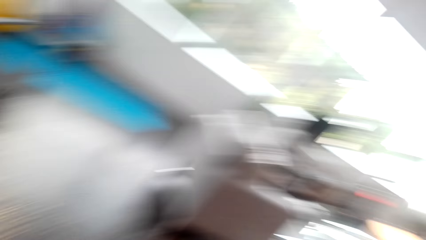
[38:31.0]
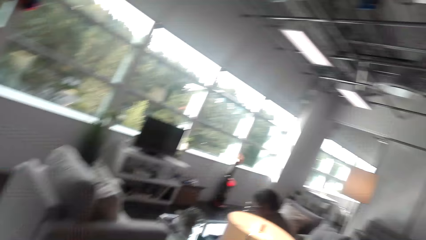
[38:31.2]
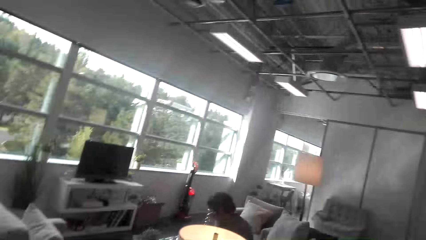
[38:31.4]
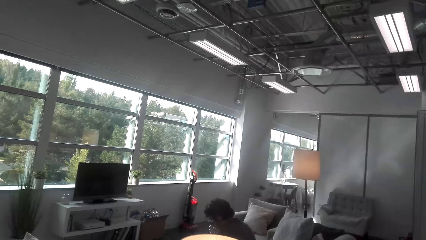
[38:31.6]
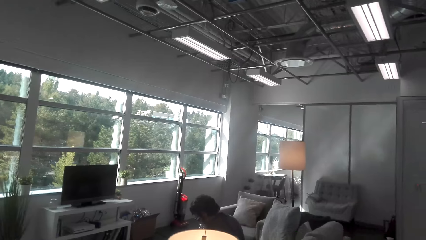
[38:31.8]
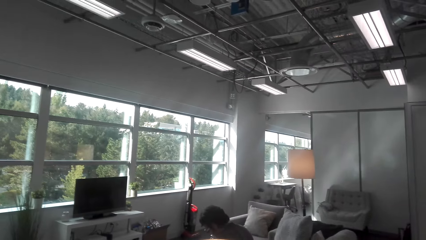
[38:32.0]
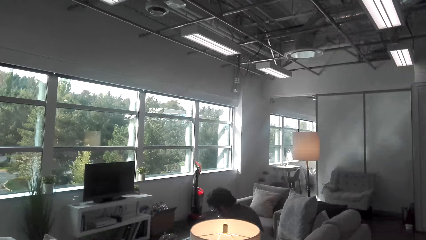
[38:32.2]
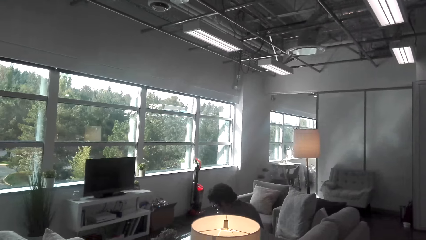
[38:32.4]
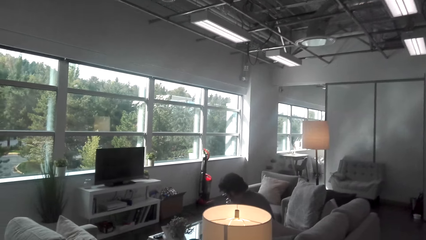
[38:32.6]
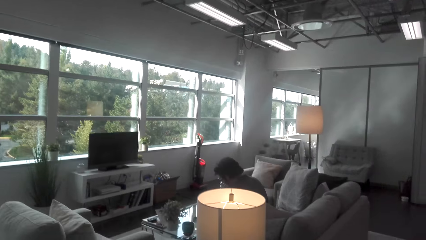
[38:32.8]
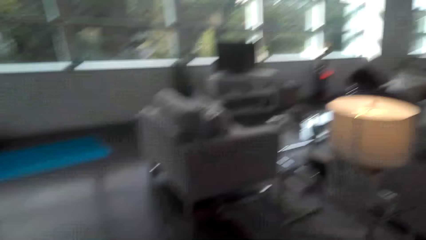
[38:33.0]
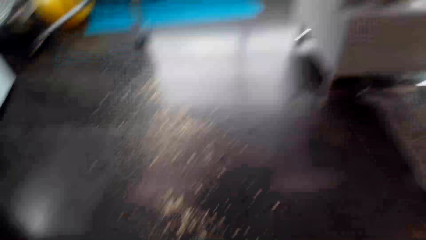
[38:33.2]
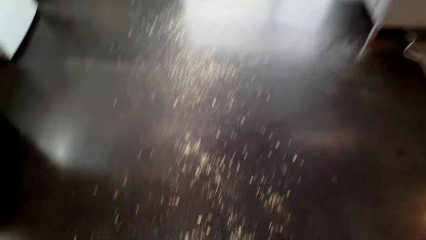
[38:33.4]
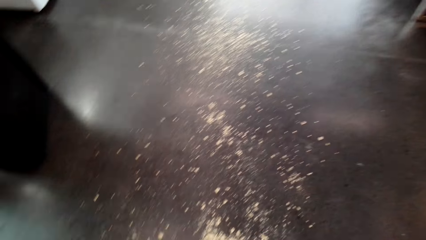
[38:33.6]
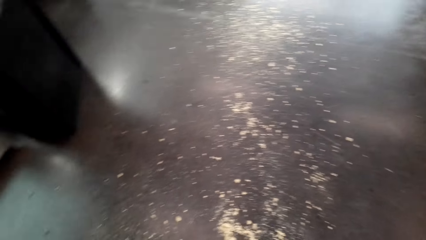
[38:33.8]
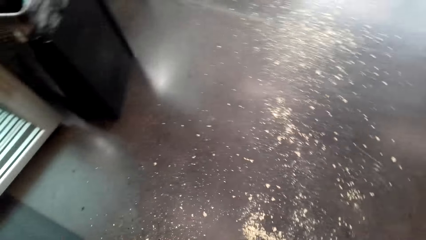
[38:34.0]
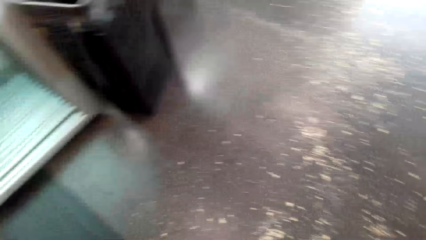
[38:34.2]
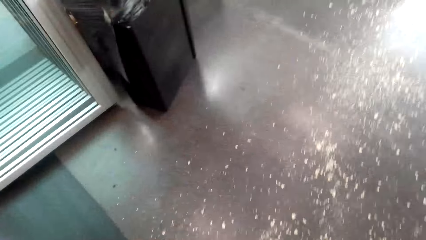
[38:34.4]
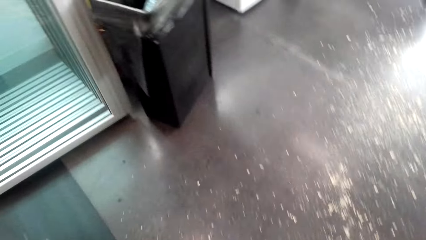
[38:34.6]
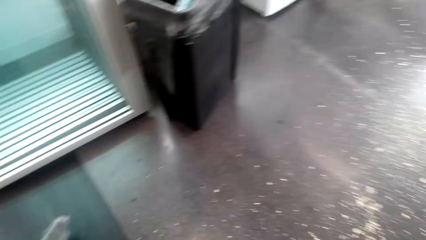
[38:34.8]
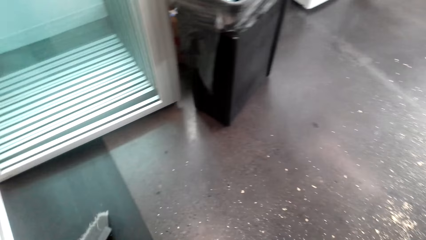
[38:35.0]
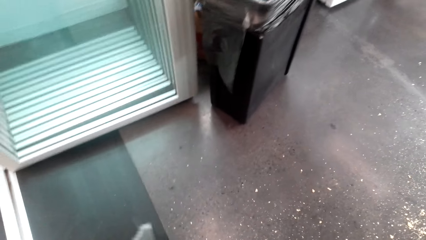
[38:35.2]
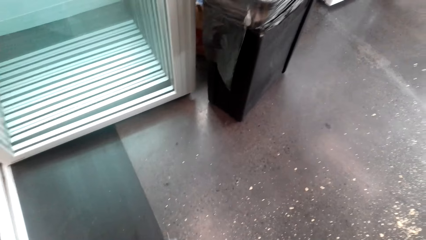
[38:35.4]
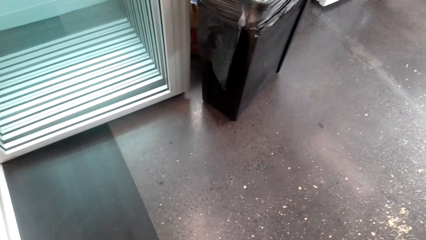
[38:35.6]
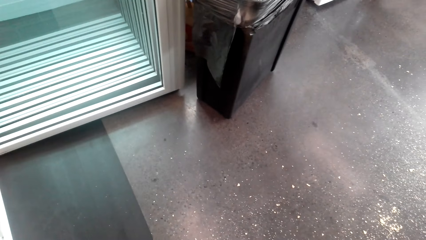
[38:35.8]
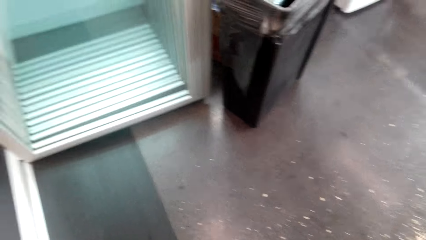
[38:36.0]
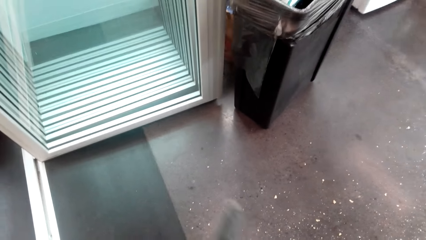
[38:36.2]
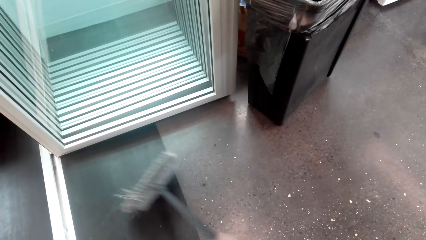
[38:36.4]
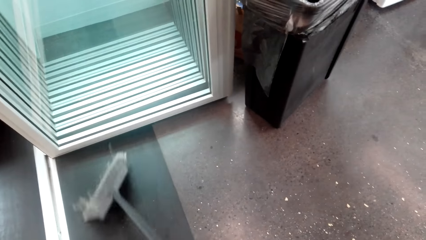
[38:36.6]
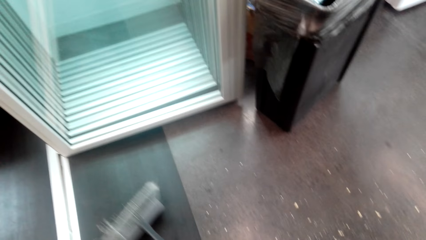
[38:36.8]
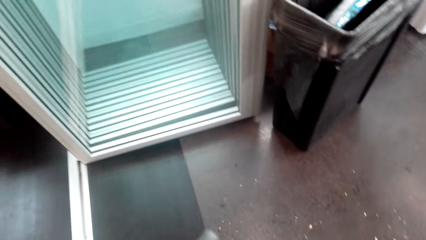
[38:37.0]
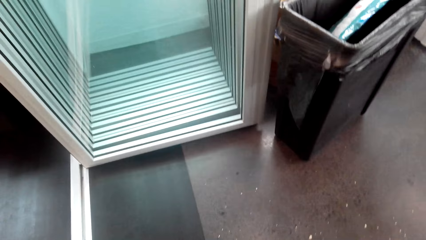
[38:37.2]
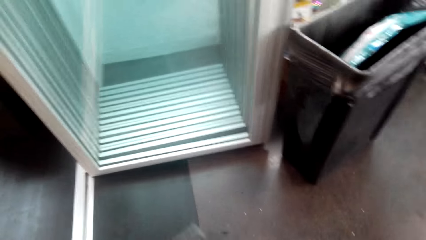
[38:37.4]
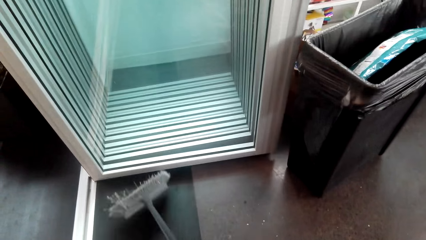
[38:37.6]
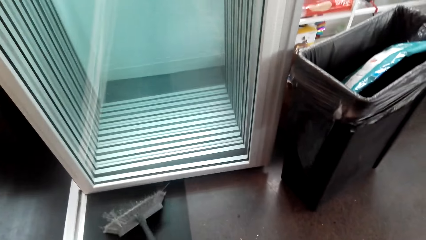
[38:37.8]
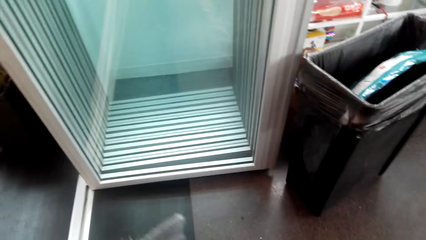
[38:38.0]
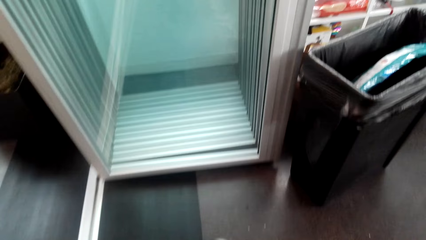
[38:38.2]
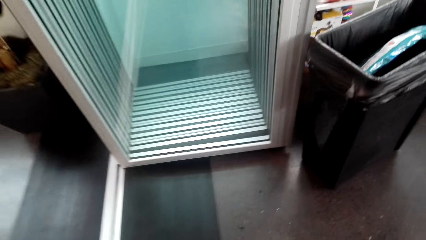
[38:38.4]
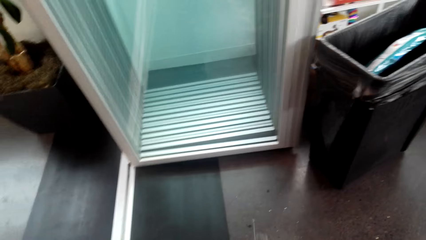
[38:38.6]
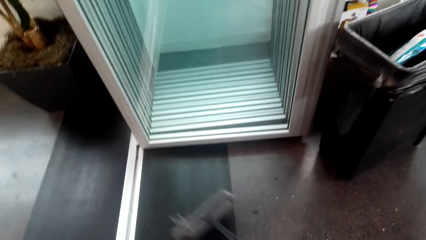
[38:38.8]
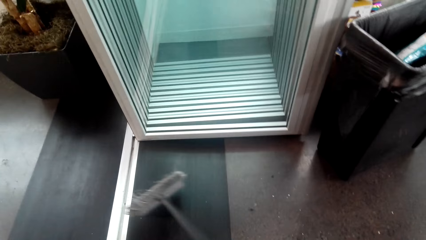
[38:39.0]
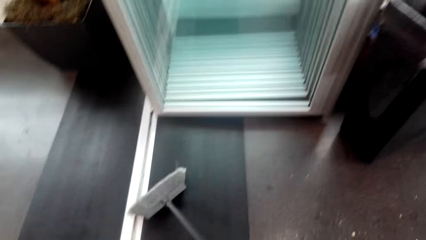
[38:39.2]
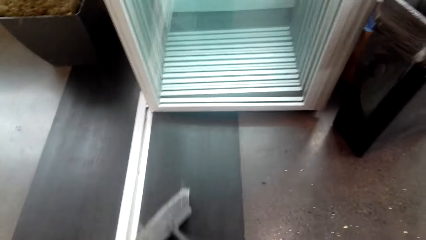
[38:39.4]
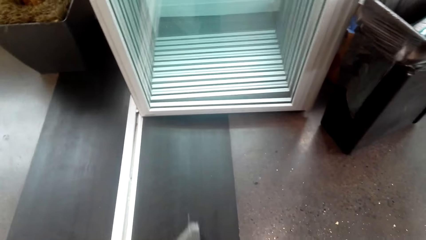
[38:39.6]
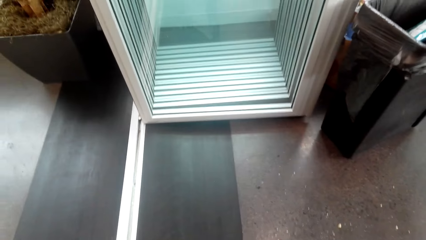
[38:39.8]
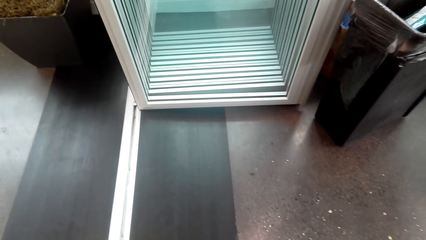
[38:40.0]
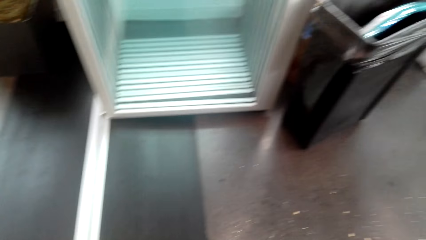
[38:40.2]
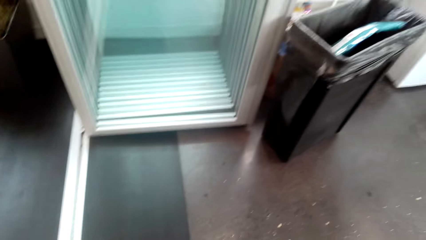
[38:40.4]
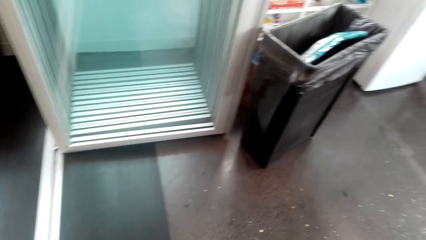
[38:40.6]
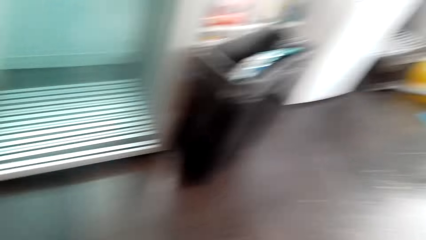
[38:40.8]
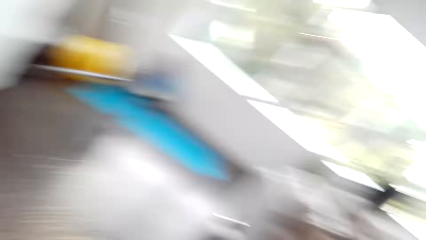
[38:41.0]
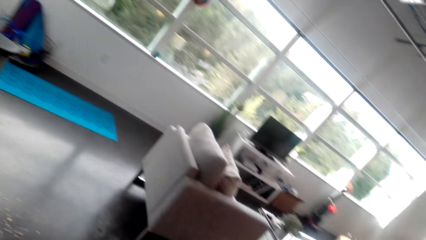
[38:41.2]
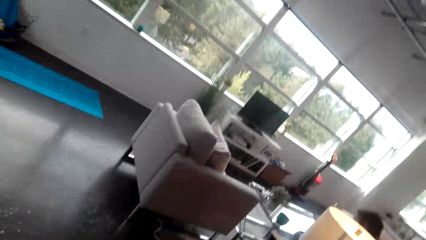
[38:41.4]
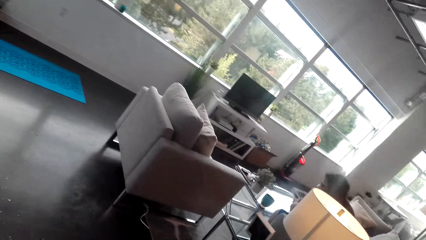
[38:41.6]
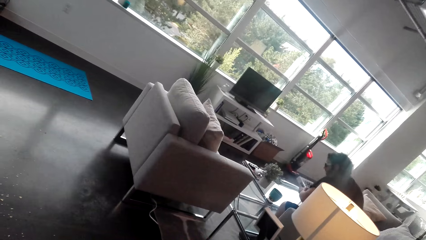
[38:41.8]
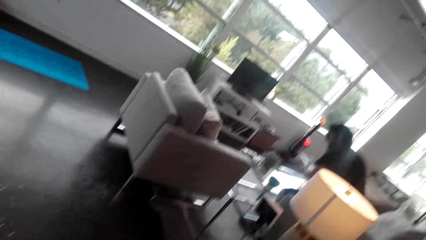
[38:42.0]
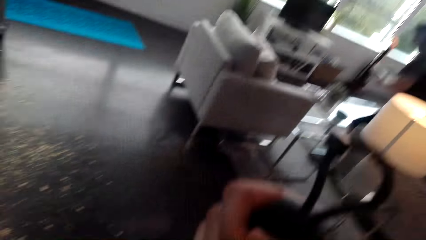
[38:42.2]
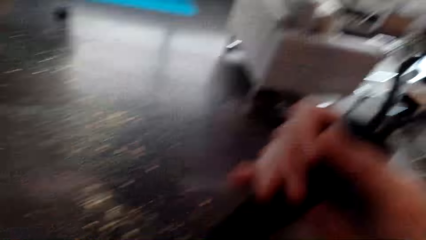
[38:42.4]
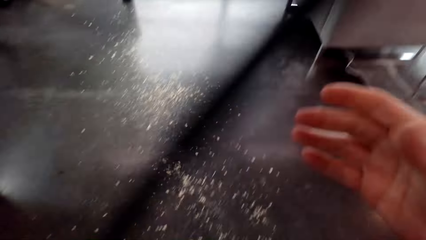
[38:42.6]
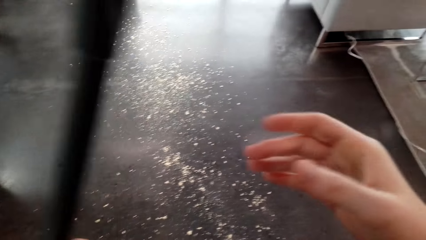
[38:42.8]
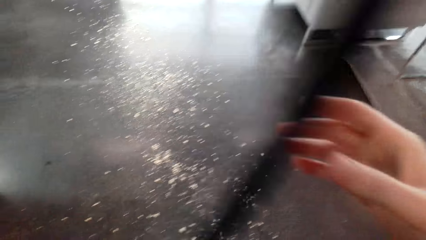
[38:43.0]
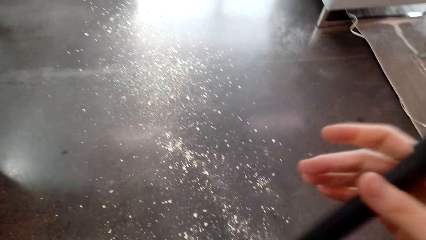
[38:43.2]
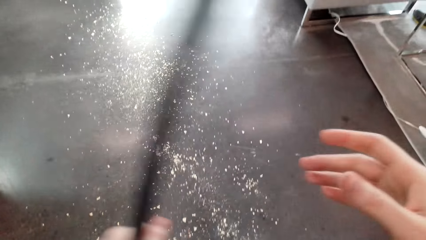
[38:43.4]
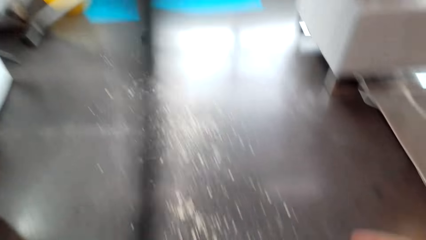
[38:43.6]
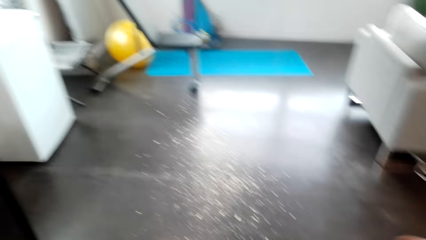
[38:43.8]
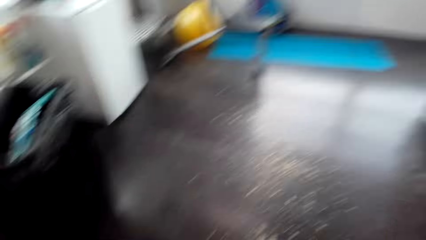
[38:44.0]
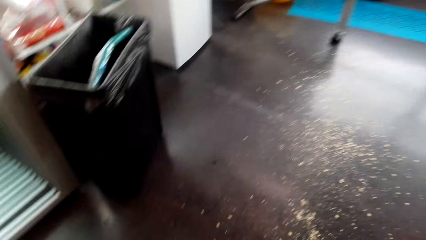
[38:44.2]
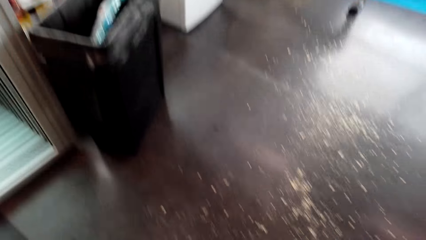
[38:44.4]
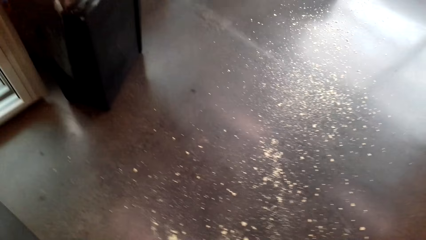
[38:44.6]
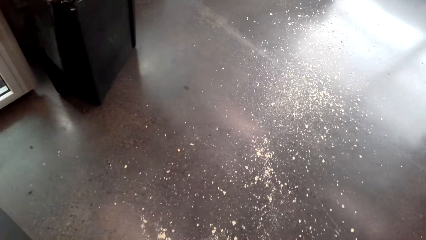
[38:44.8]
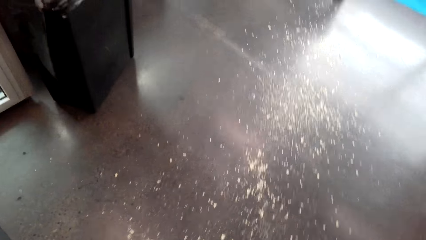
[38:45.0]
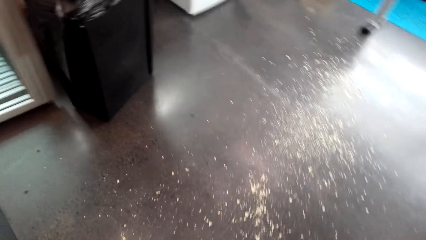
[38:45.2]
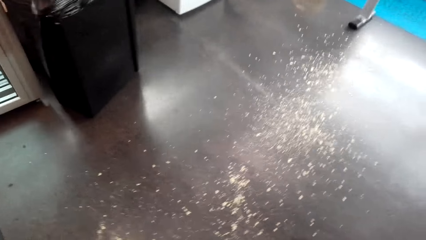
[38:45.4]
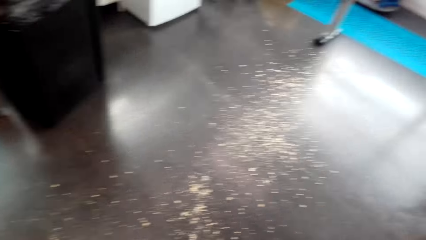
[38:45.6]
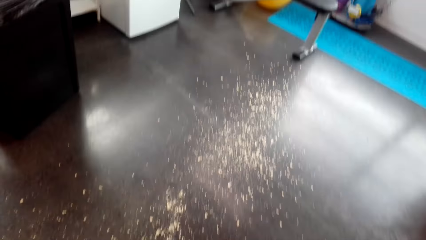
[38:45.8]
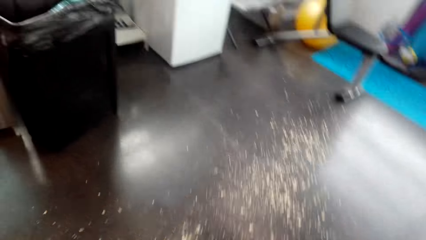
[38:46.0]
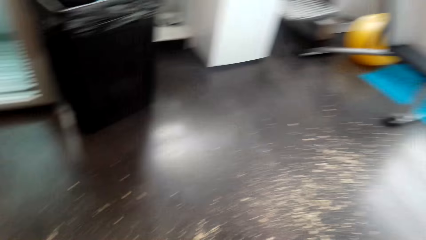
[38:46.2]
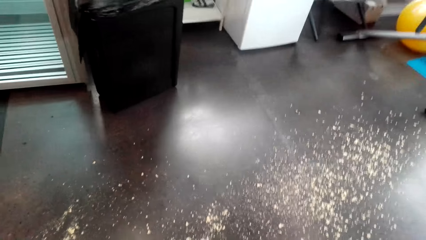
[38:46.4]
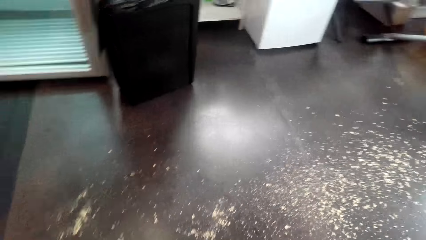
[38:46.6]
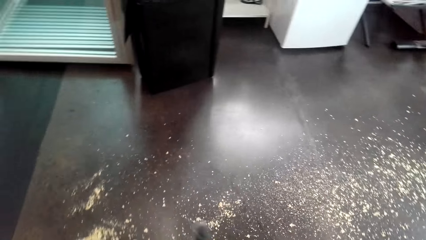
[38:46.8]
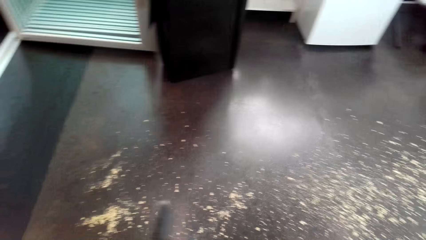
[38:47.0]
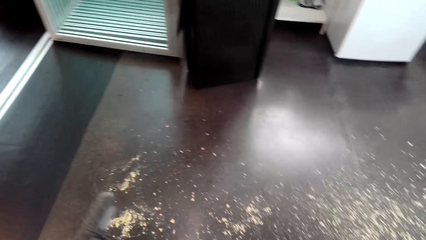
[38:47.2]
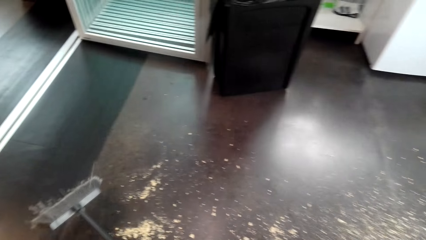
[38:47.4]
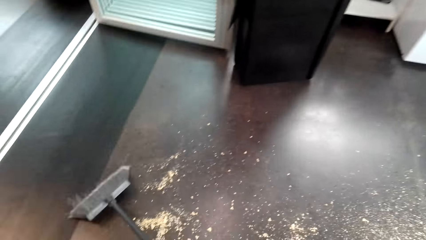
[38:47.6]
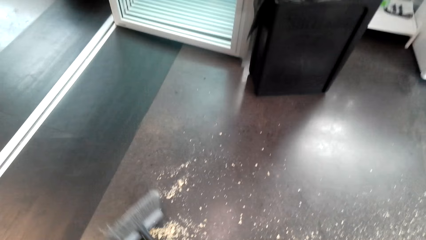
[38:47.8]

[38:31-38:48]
The camera wearer converses with a man. The man converses with the camera wearer. The camera wearer sweeps the floor. The man converses with the camera wearer. The camera wearer sweeps the floor and converses with the man. The man stands up. The man converses with the camera wearer. The camera wearer sweeps the floor.
